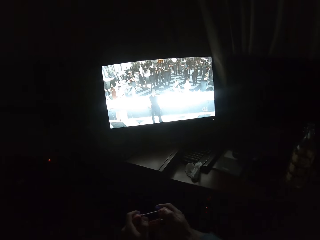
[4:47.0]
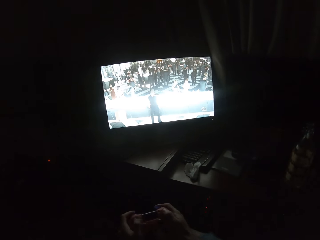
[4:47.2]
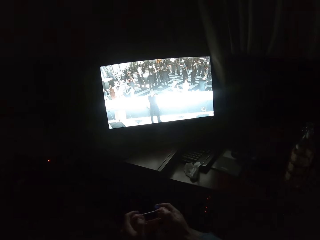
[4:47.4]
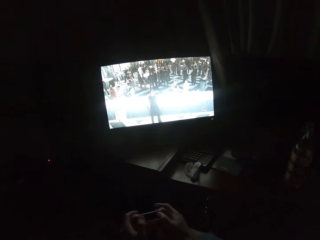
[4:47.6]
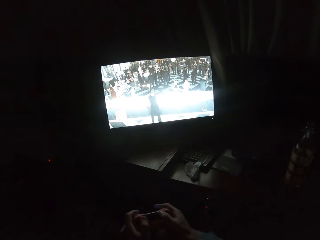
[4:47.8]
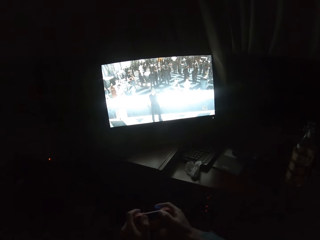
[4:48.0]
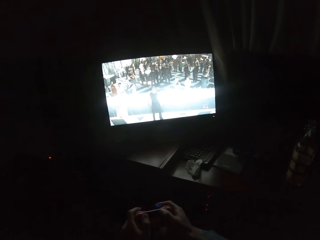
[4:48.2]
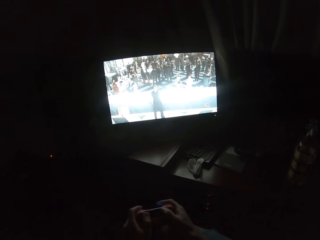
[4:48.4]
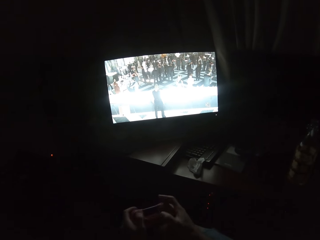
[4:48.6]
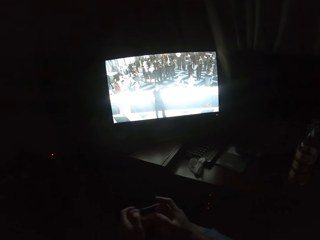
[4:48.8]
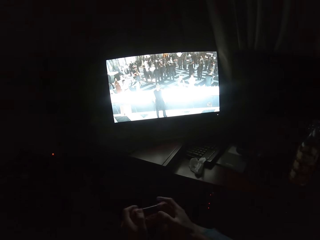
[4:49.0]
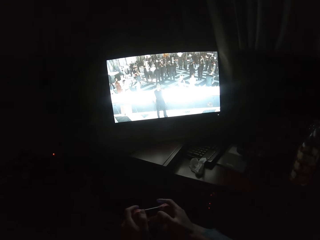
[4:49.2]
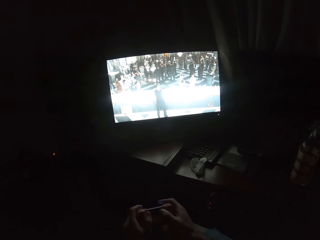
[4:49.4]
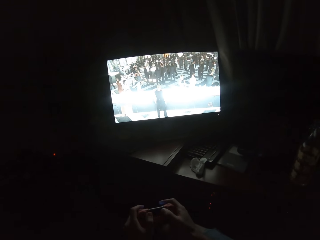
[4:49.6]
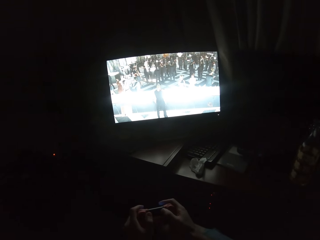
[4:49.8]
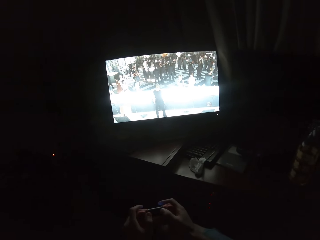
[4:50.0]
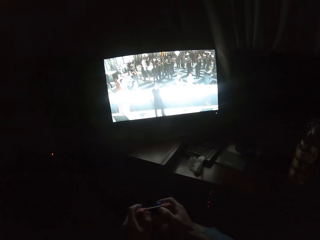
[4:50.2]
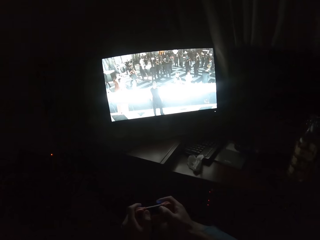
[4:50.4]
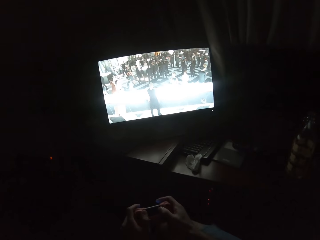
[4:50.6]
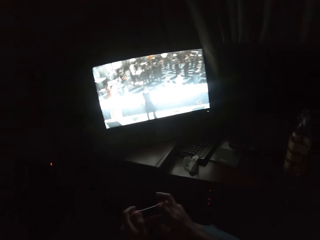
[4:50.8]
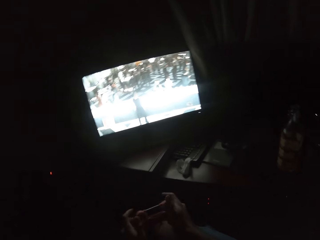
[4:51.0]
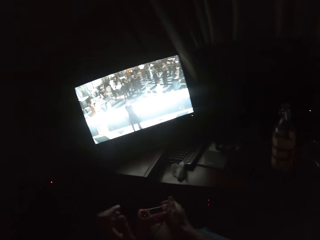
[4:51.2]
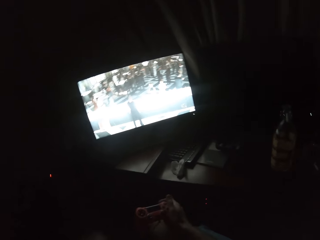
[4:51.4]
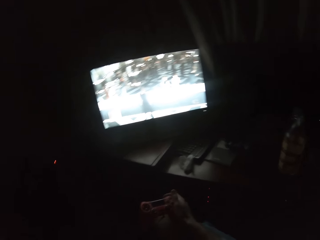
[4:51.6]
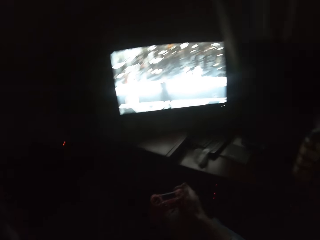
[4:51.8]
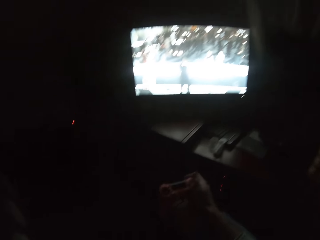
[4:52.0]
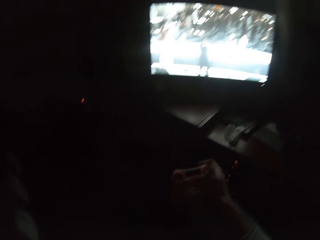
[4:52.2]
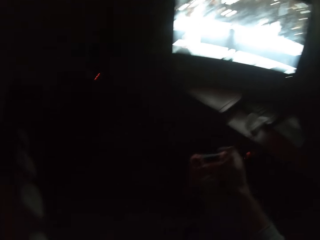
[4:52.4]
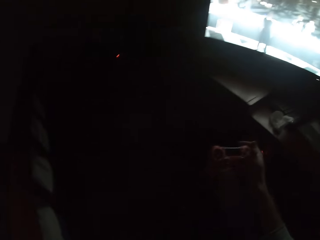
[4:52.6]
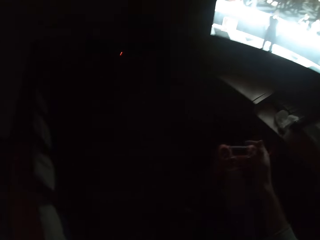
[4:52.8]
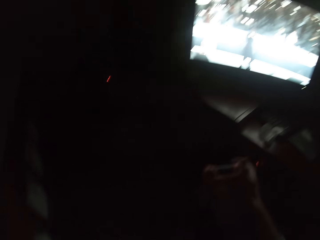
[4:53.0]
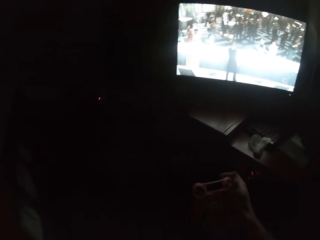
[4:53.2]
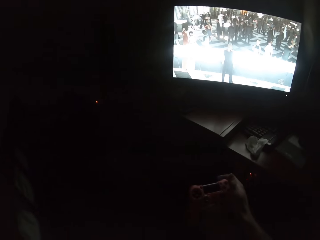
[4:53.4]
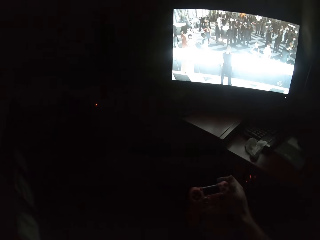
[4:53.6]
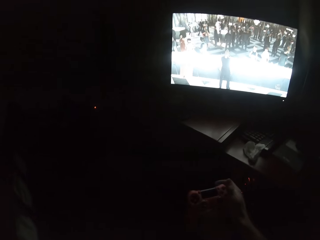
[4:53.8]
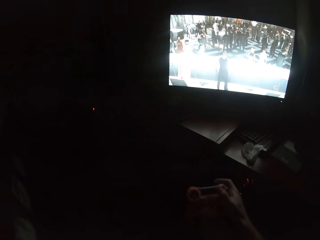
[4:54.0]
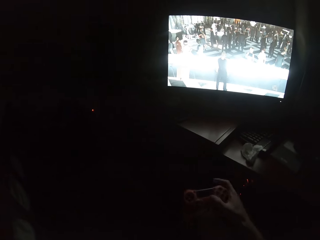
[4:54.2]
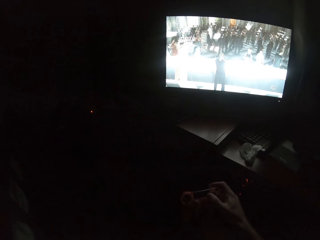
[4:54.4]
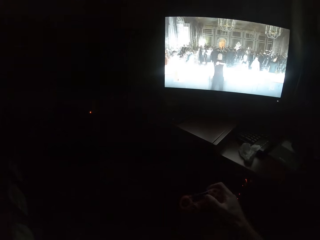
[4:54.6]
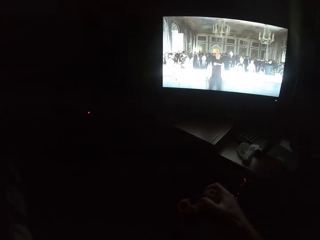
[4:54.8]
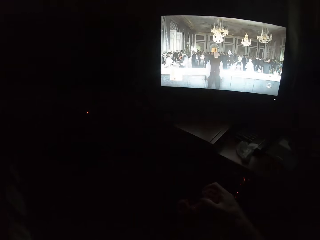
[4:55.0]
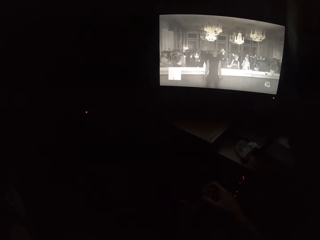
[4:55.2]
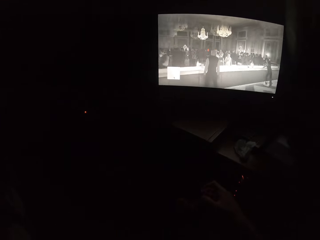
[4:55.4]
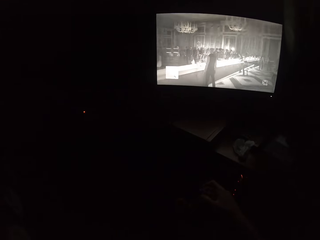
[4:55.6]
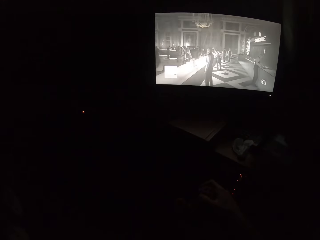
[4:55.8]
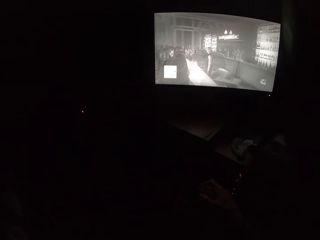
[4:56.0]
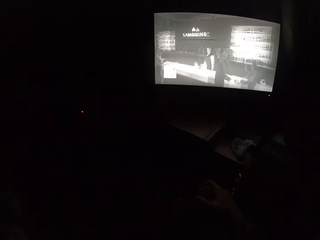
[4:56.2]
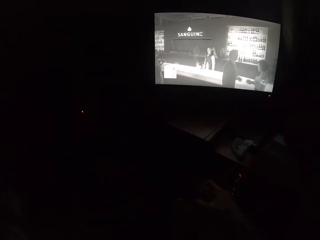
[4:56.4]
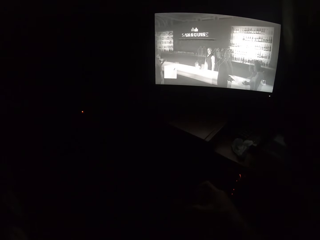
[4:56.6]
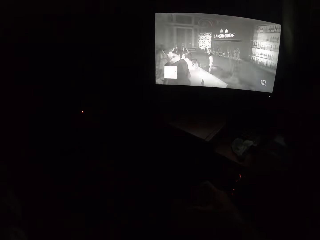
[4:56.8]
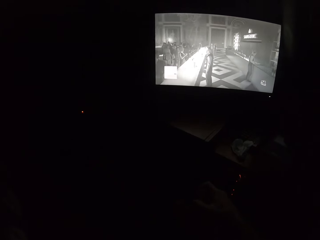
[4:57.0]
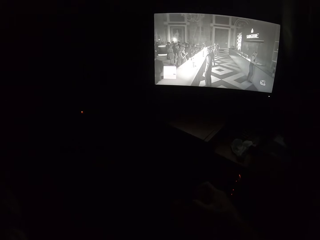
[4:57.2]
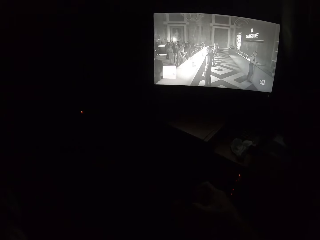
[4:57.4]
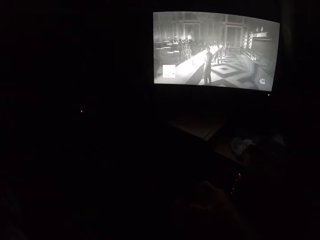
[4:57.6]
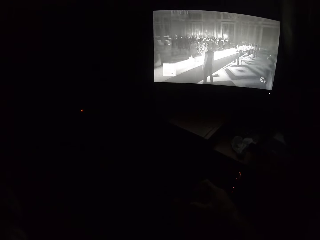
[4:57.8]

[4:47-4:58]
The camera wearer turns to the side. They lift one hand from the game controller. They play a video game on the screen.

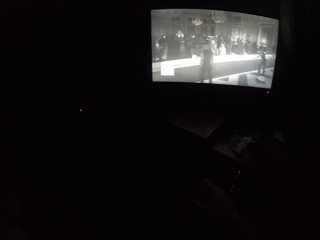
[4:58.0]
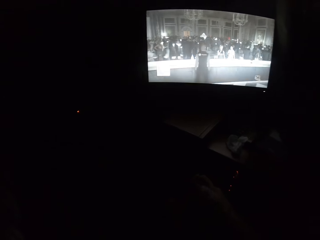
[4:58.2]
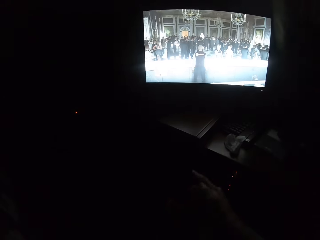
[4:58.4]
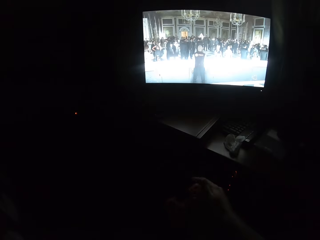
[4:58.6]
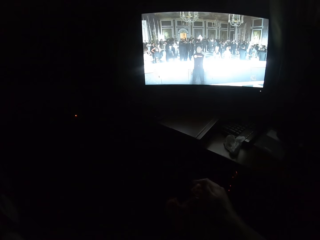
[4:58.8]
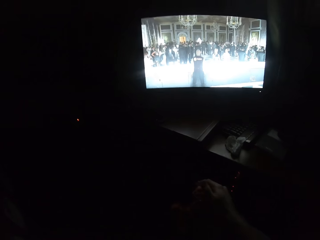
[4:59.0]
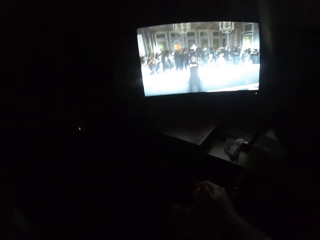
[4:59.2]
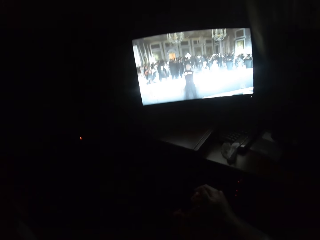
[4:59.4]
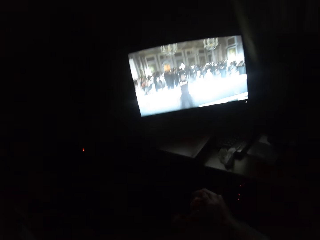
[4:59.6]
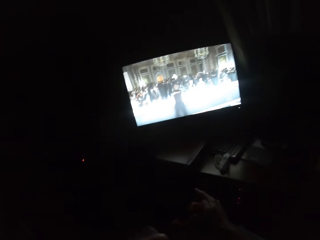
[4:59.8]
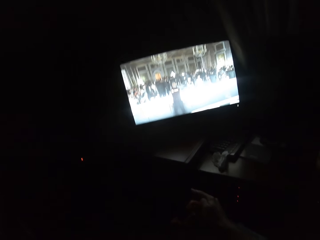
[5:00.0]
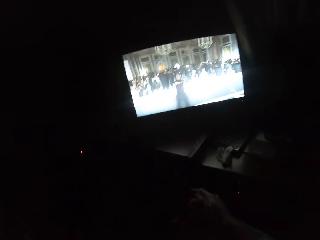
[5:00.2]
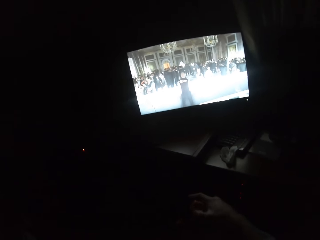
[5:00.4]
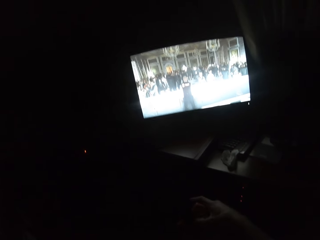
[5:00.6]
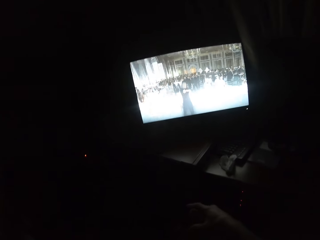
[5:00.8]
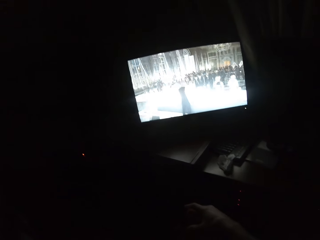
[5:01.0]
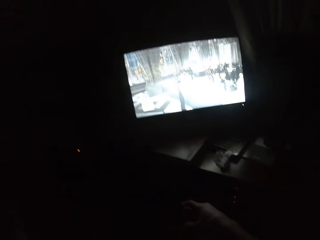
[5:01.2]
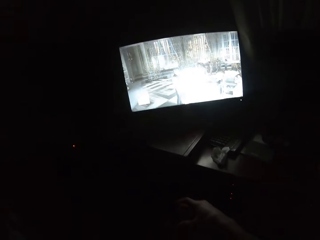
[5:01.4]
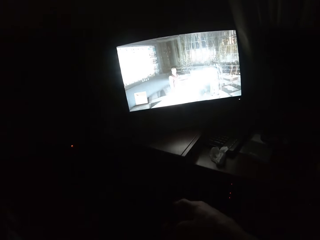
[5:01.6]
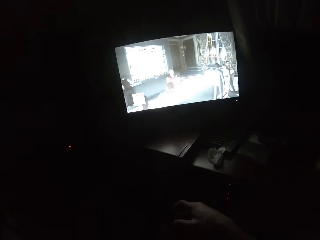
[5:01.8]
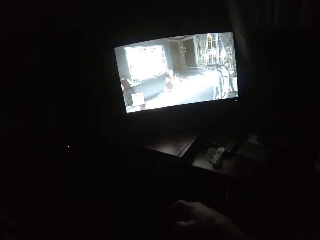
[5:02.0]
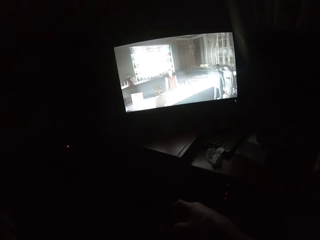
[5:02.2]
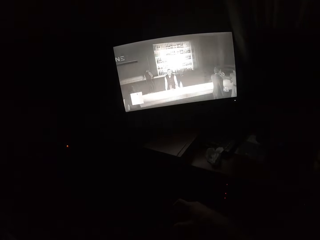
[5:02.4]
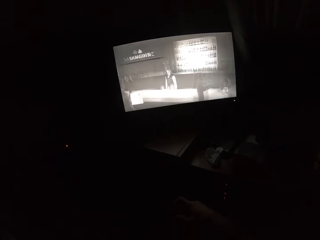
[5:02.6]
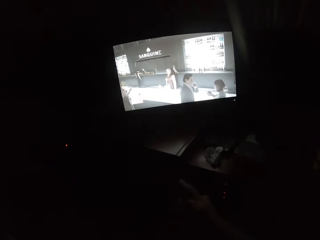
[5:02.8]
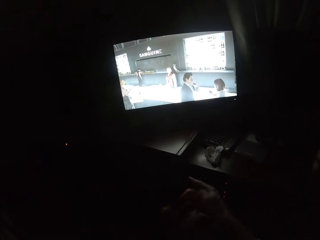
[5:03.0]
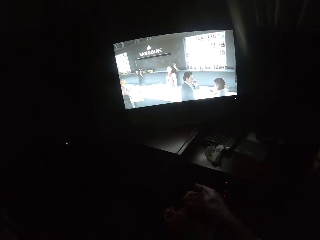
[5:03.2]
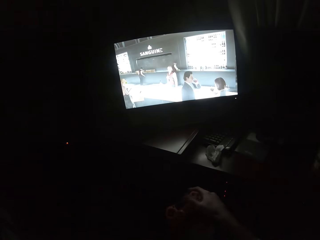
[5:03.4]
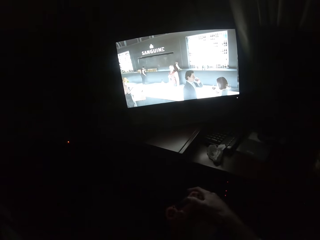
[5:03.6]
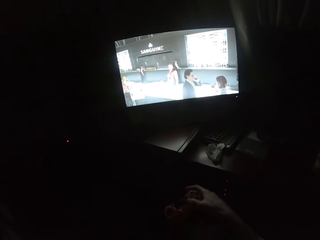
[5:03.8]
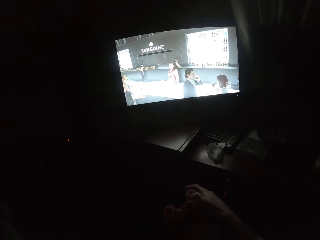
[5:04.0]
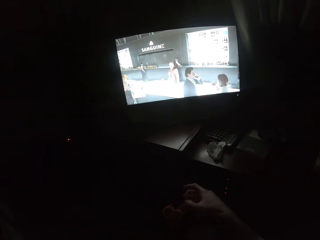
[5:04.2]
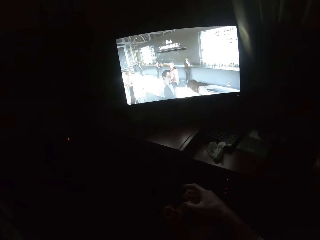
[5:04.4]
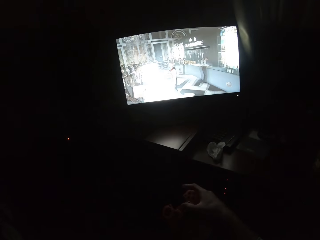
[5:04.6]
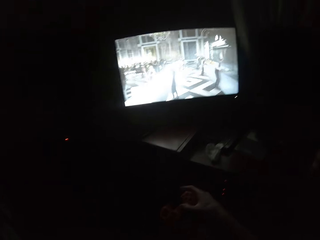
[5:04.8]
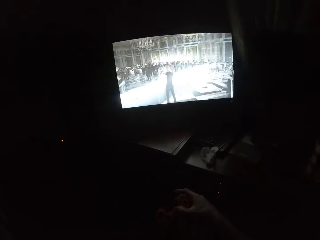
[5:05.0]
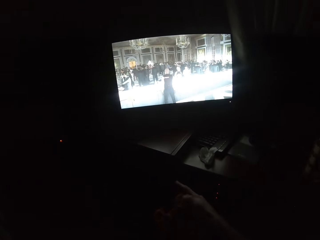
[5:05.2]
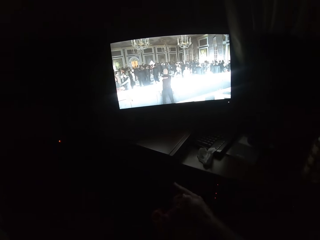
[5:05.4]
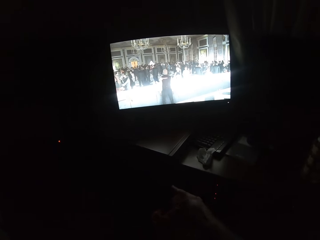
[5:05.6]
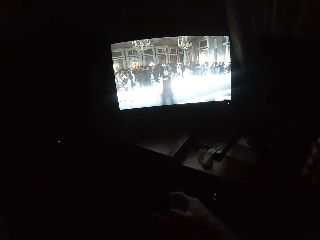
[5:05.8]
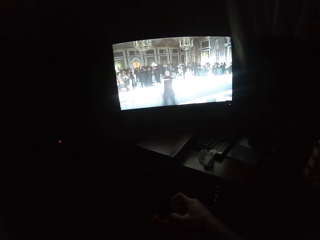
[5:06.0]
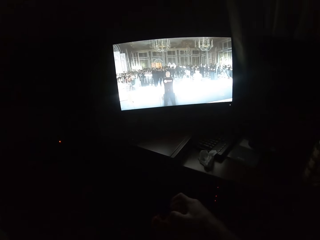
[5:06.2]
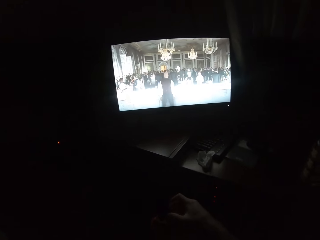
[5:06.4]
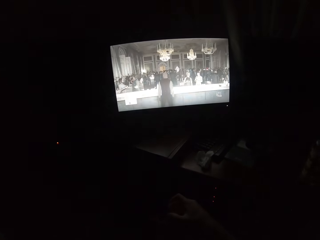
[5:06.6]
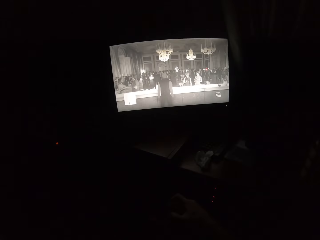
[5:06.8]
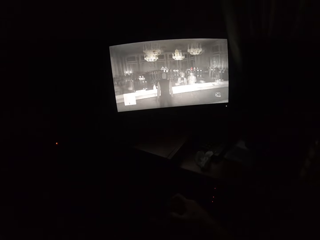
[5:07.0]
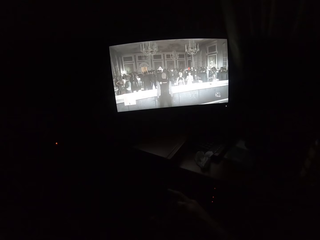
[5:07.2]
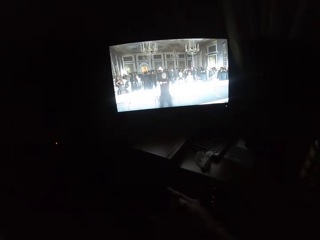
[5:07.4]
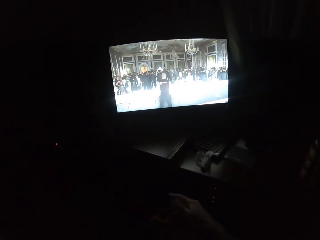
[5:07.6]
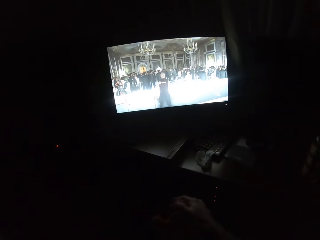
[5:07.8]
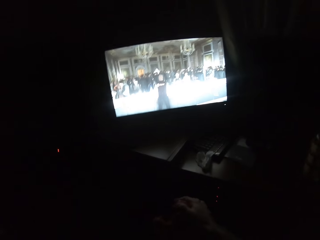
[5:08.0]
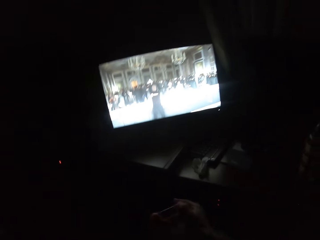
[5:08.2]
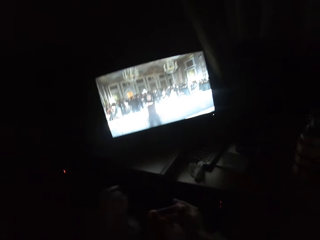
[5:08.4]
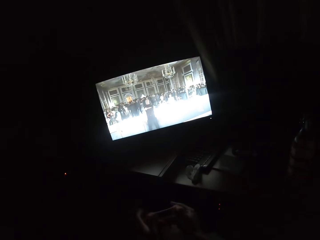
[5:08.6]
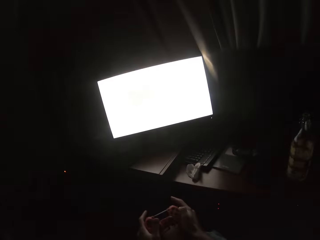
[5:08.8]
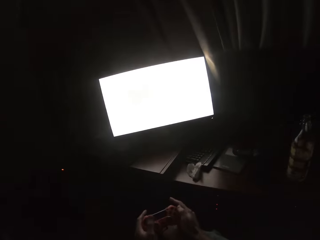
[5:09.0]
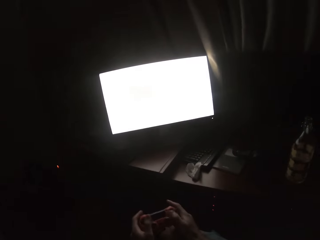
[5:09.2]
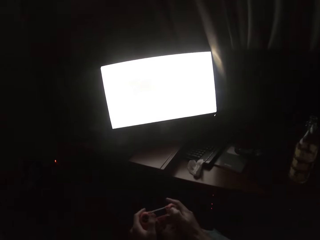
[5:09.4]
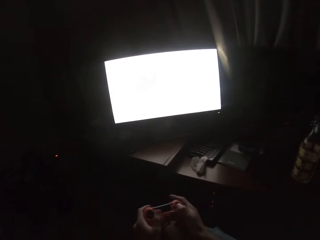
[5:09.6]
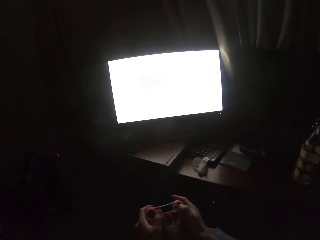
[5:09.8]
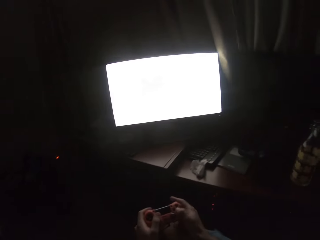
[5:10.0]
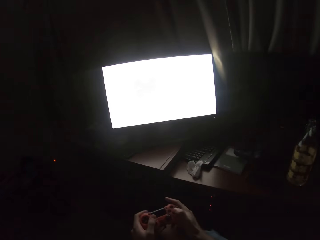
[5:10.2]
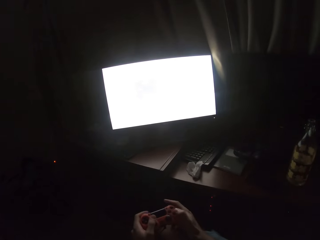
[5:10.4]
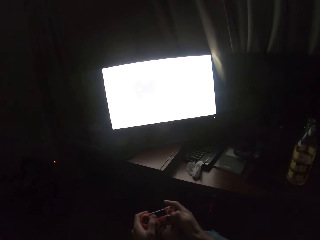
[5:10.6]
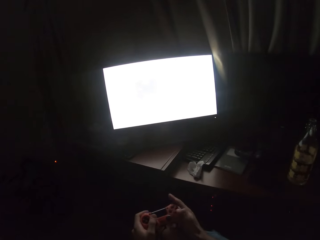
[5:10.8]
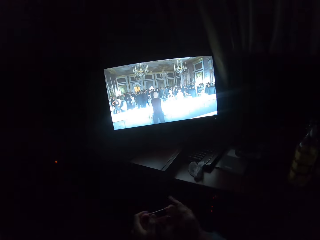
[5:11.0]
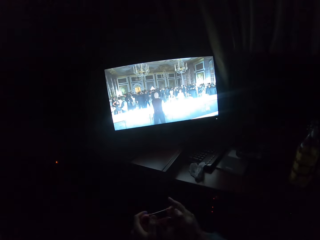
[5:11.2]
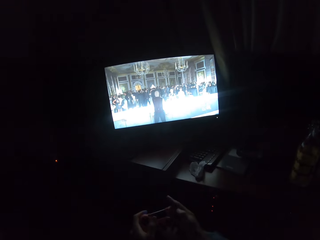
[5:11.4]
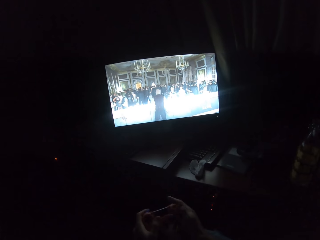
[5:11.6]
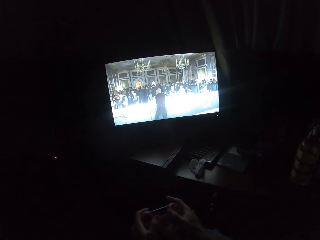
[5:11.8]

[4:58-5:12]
The camera wearer turns to the side. They play a video game on the screen. They turn to the side. They place the hand on the game controller.
